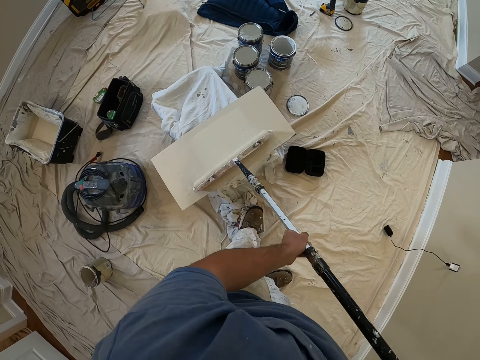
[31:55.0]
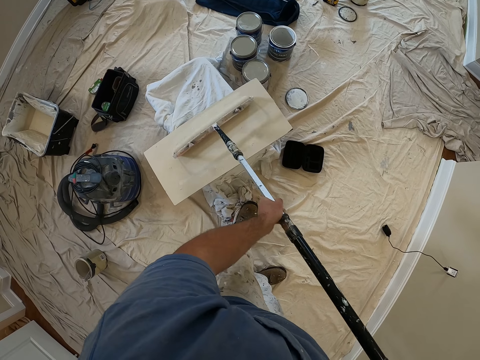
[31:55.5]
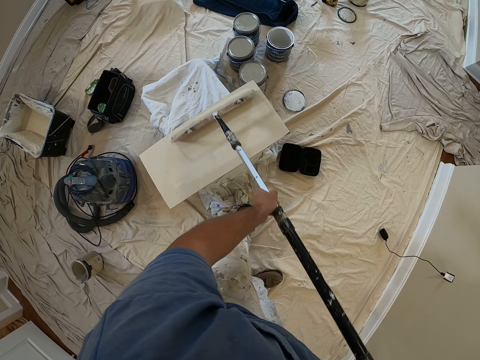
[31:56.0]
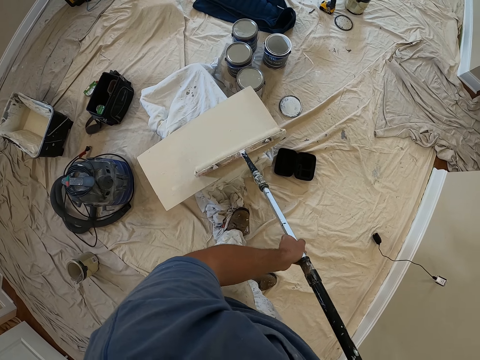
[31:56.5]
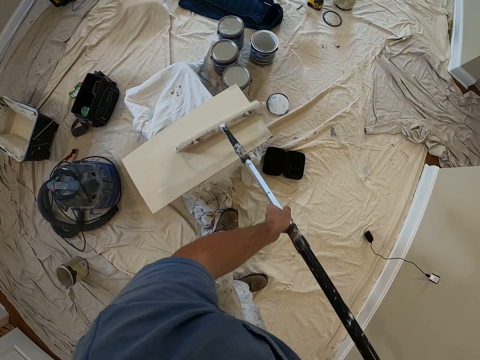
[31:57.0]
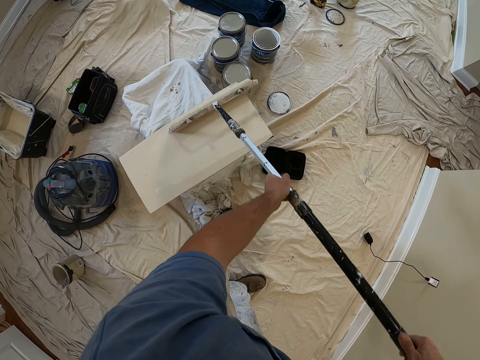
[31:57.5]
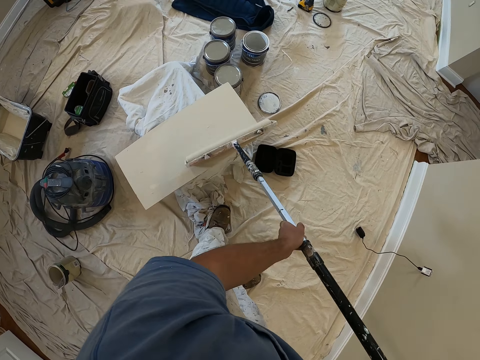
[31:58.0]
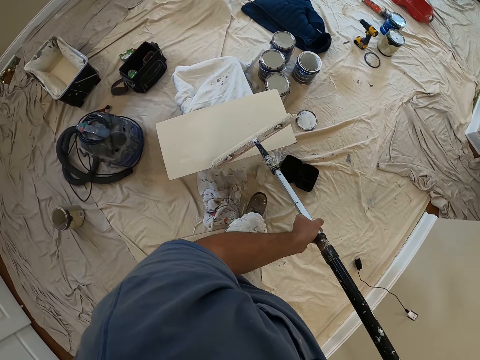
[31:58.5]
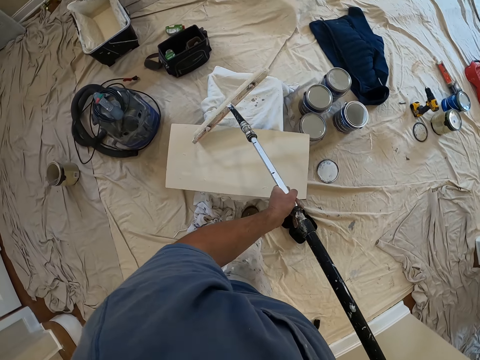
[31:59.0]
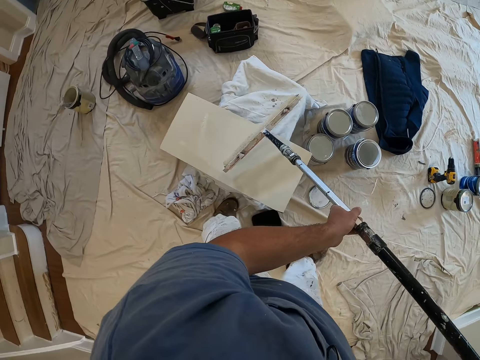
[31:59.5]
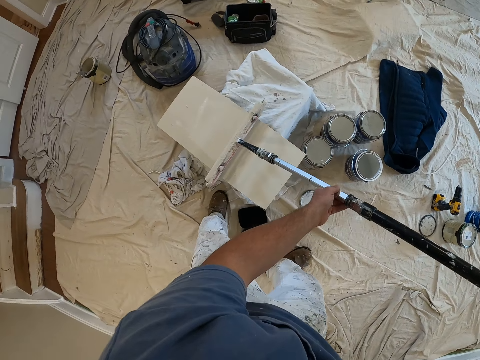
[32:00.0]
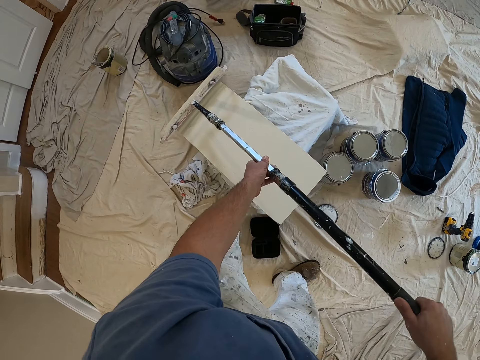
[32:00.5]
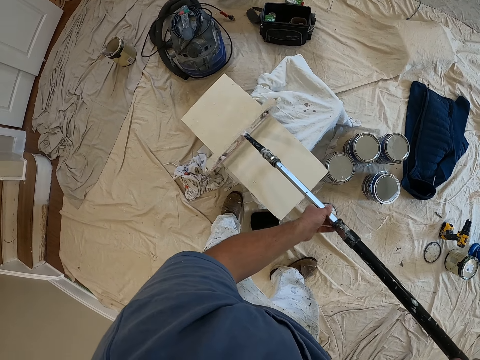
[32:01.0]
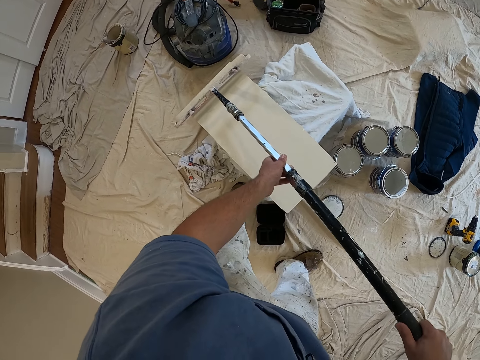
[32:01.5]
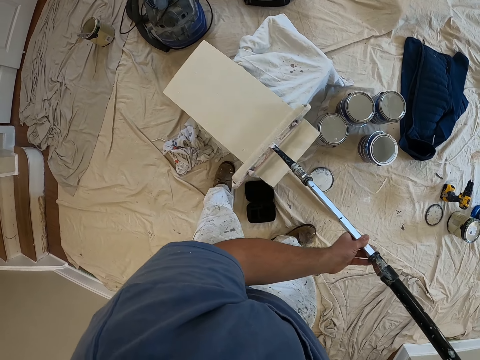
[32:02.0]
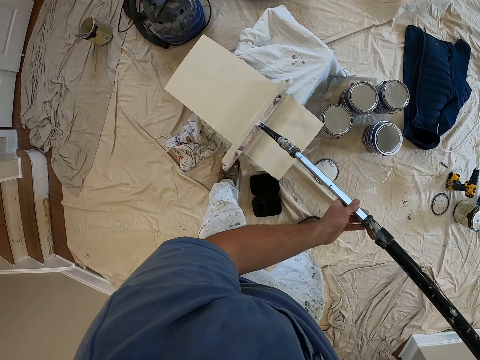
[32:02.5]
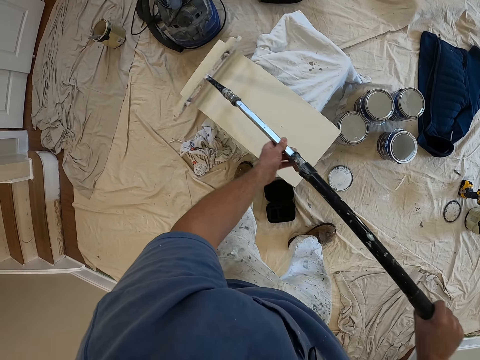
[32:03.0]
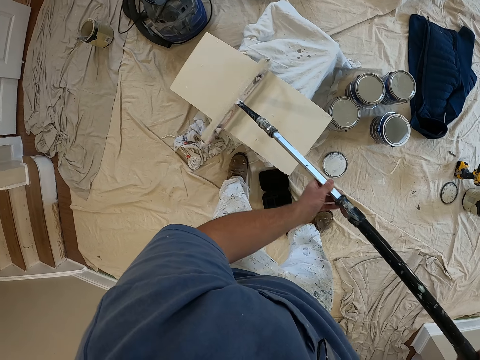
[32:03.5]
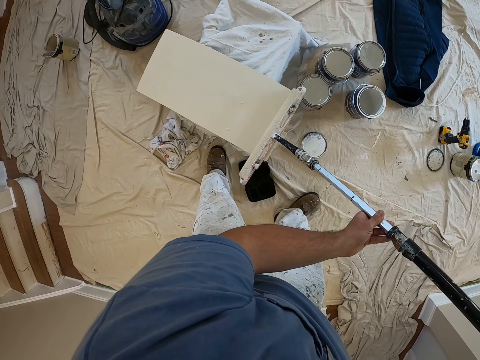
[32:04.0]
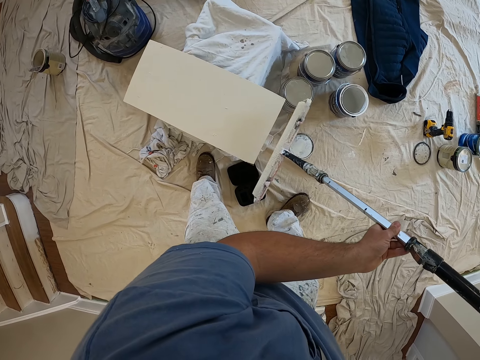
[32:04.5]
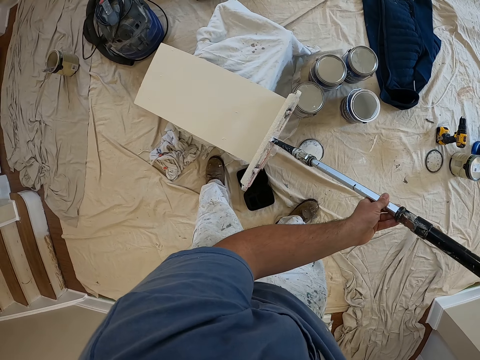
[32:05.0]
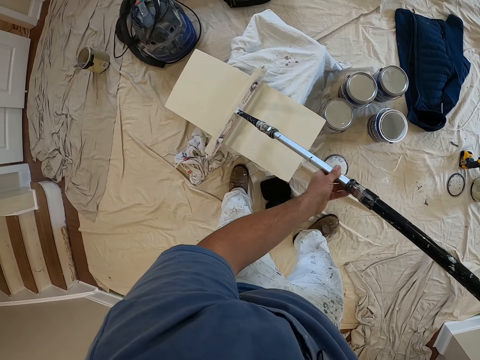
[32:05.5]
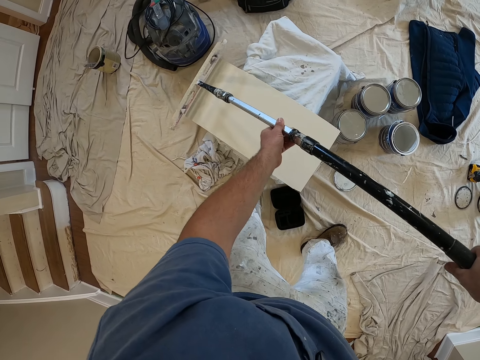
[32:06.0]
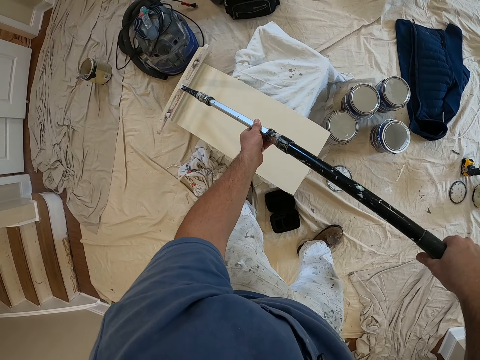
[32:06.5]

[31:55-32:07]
The camera wearer paints a piece of gypsum board. They make a step. They paint the piece of gypsum board. They make a step. They lift the roller brush. They make a step. They paint the piece of gypsum board.

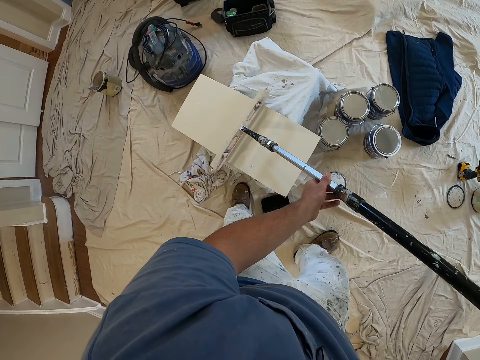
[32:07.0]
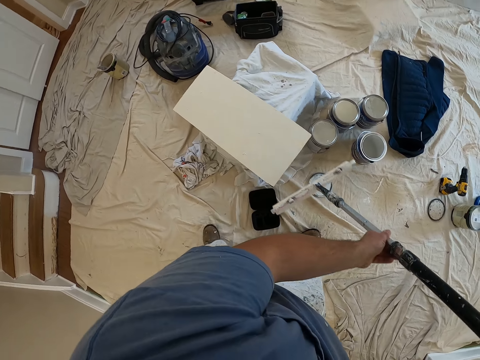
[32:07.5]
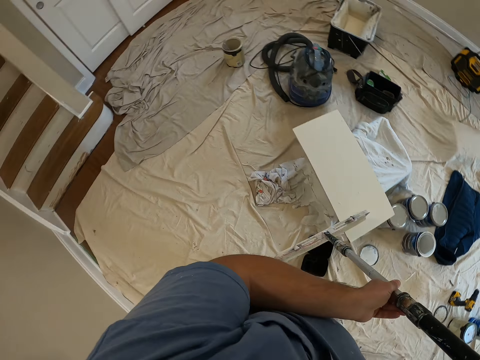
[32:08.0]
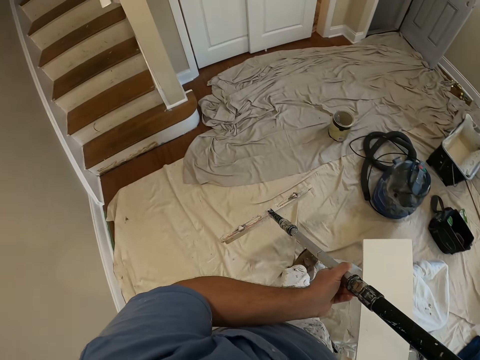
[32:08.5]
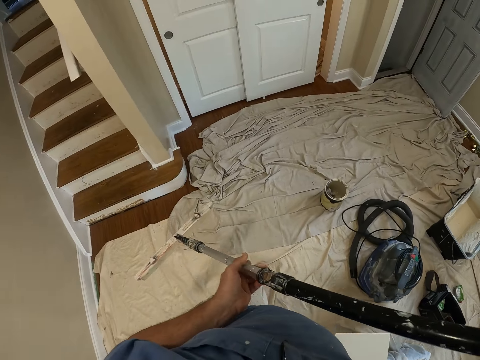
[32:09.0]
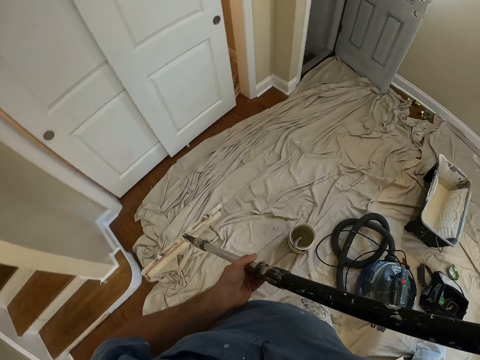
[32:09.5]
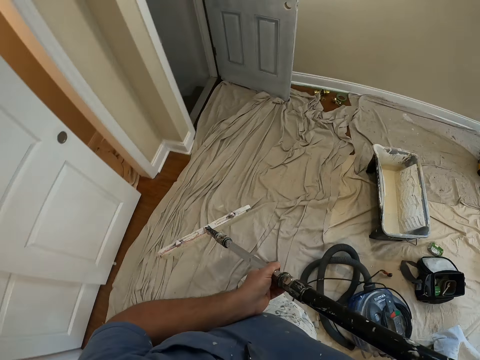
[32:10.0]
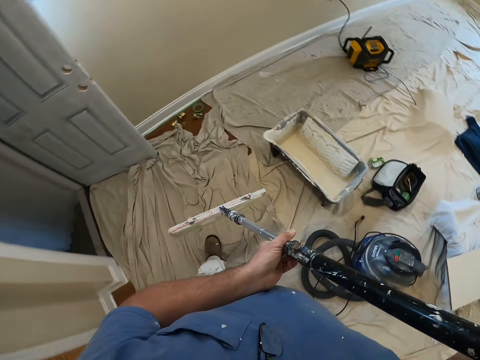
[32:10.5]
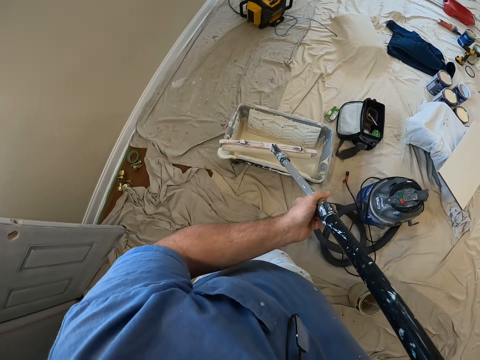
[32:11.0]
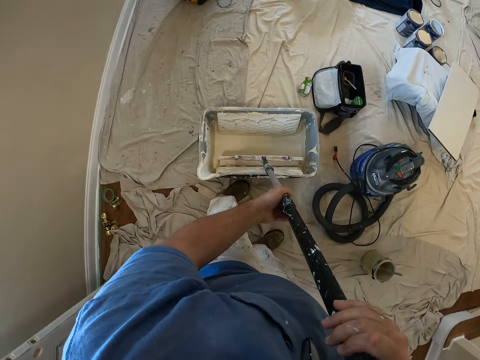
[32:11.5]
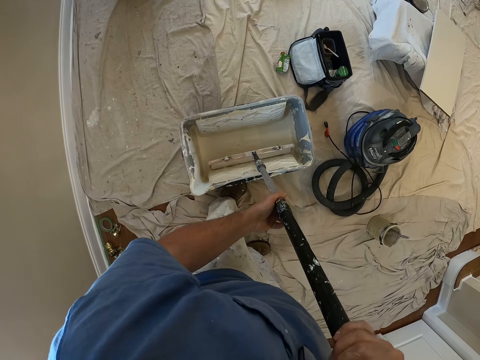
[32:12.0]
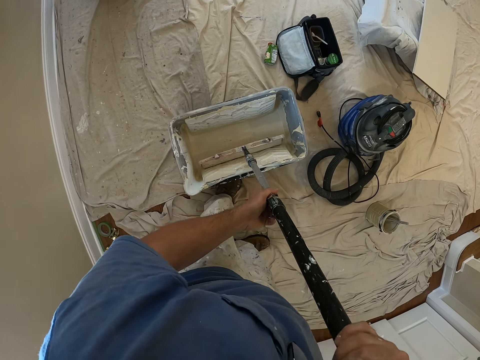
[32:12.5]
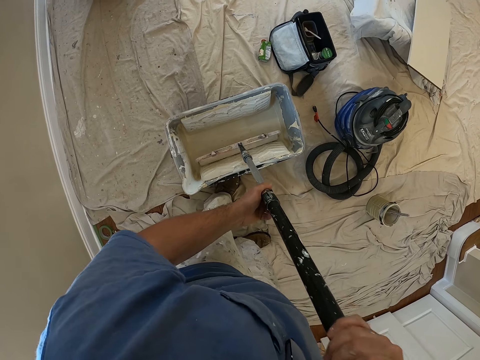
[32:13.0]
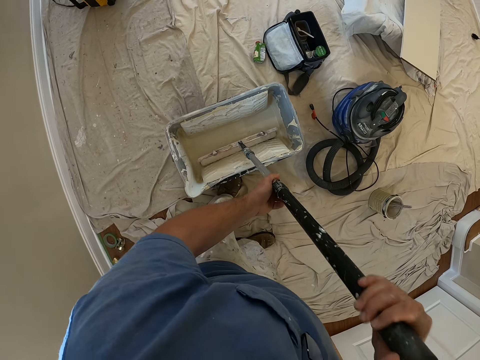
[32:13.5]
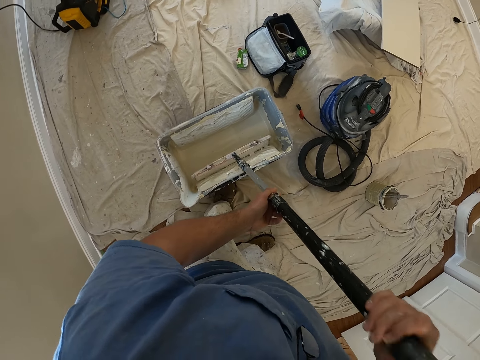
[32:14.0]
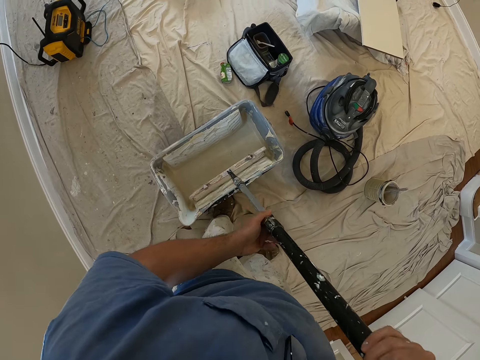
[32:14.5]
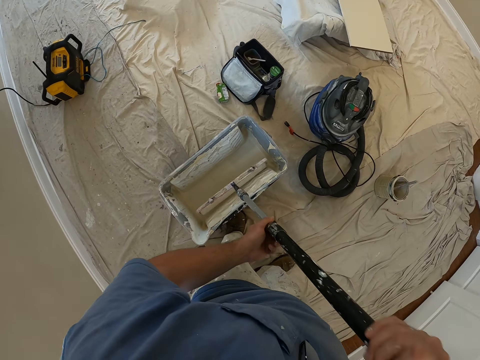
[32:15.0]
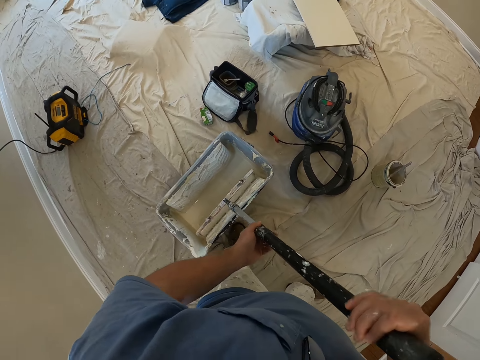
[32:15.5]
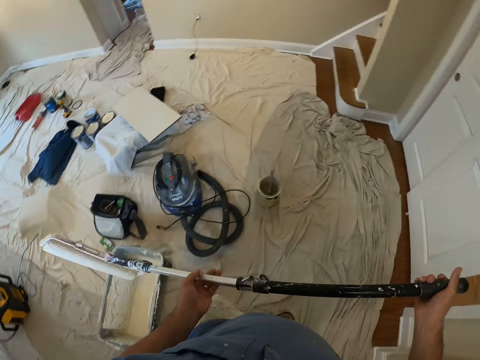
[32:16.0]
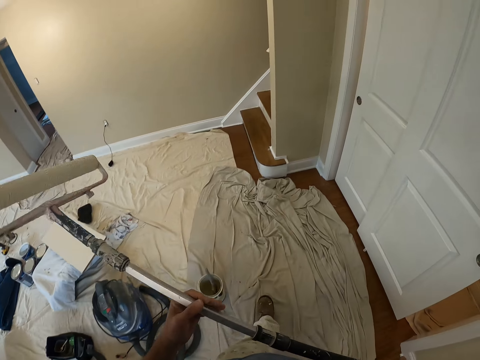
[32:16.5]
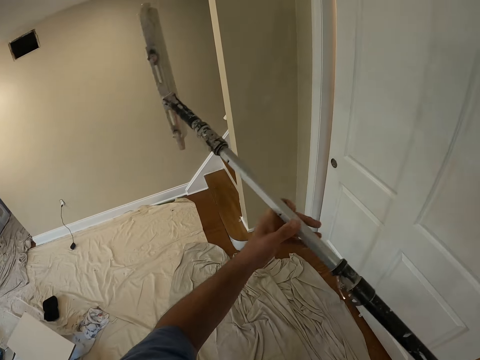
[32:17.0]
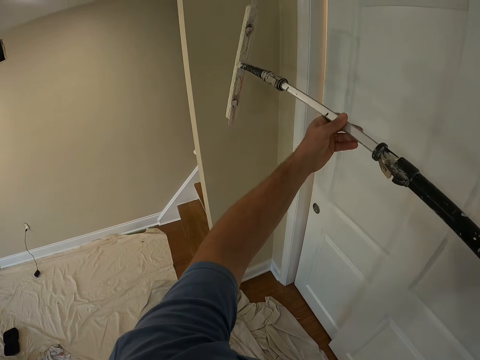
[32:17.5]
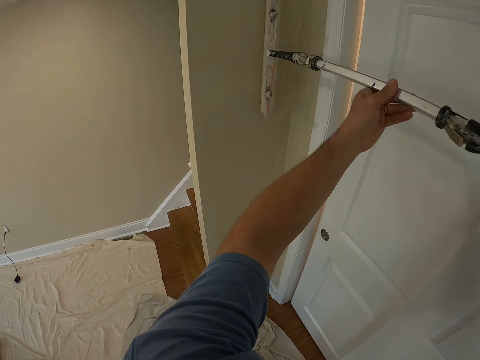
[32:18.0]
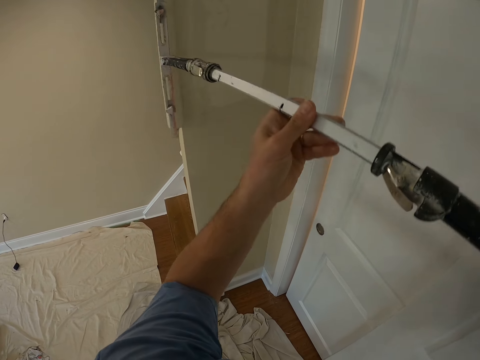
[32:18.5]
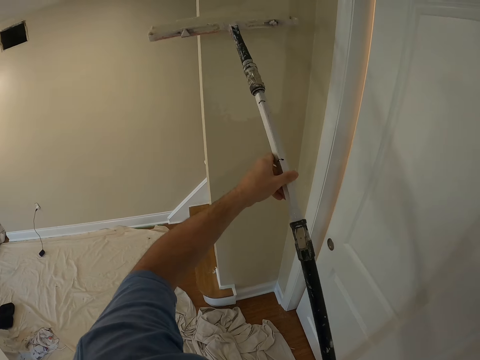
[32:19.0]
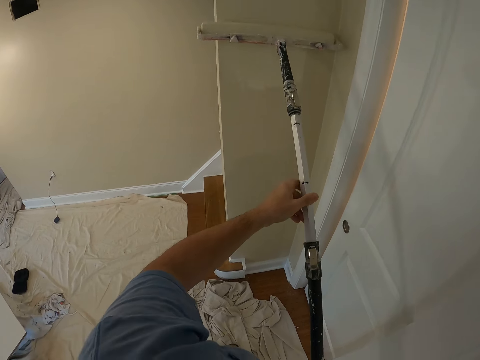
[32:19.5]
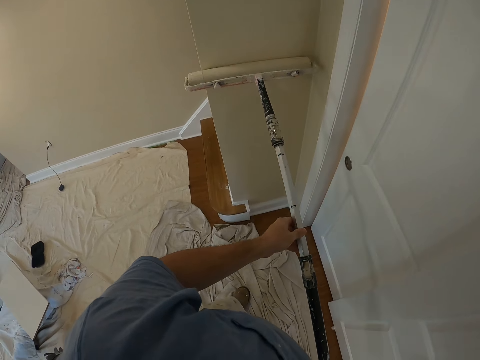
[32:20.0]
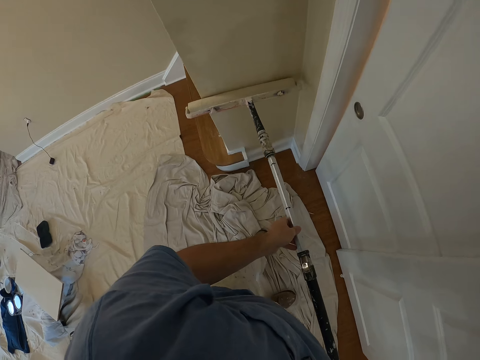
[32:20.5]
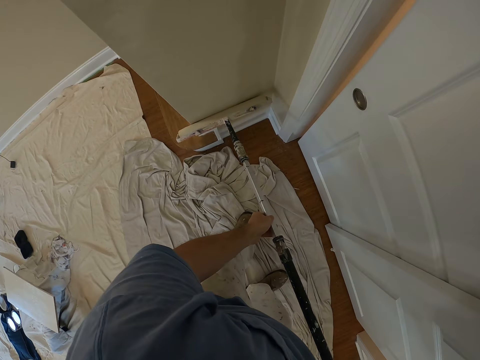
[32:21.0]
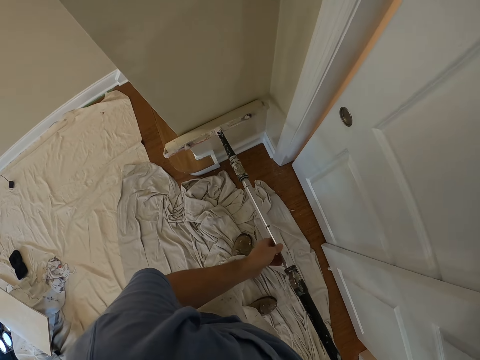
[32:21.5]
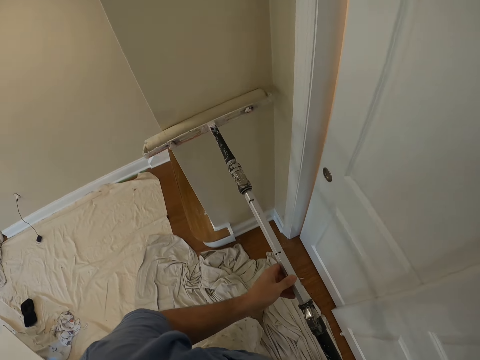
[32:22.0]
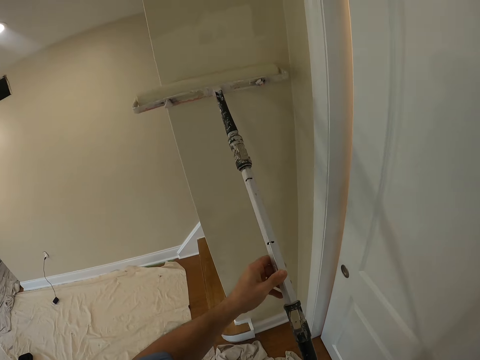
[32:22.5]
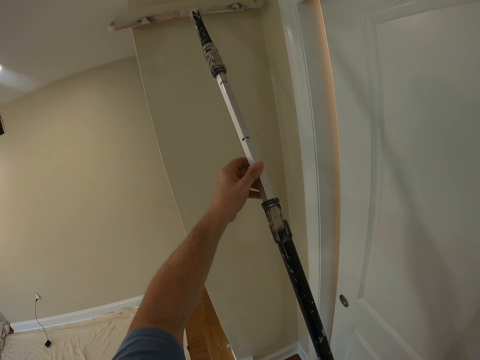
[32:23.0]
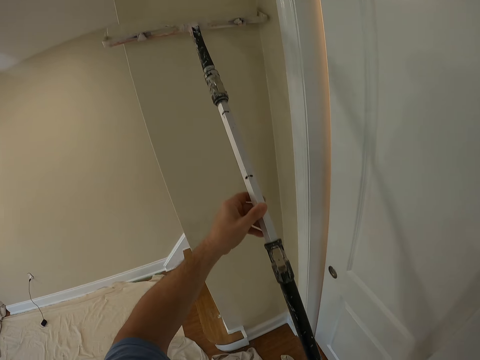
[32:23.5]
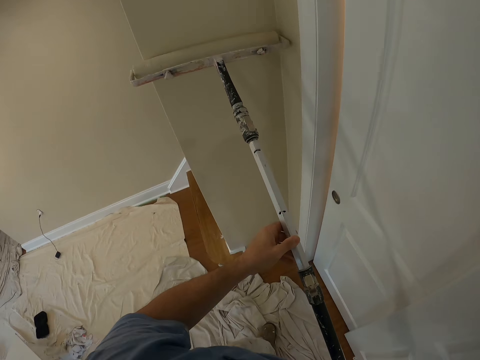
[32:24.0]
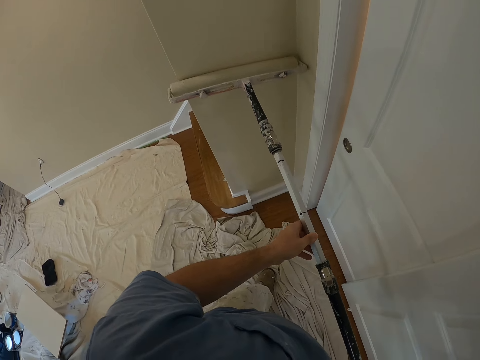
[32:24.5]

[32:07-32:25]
The camera wearer makes a step. They walk to a bucket of paint. They lift the roller brush. They carry the roller brush. They walk around. They dip the roller brush in the paint and rub the roller brush in the paint. They lift the roller brush. They walk around. They lift the roller brush. They paint the wall with the roller brush. They make a step. They paint the wall with the roller brush. They make a step. They paint the wall with the roller brush.
